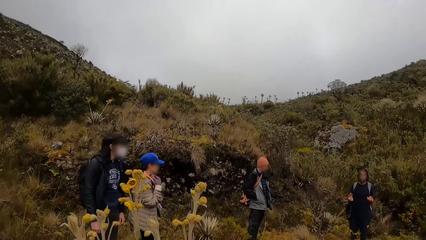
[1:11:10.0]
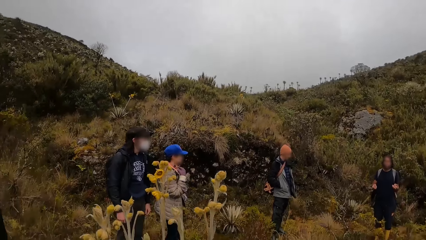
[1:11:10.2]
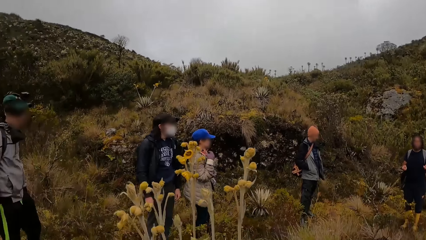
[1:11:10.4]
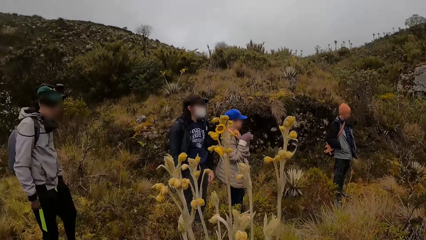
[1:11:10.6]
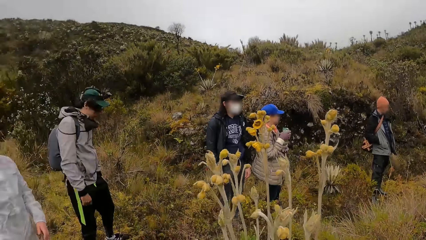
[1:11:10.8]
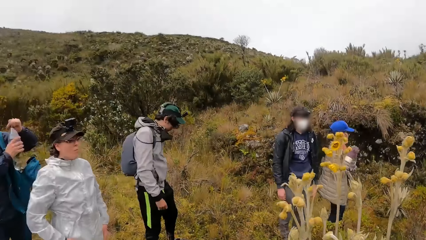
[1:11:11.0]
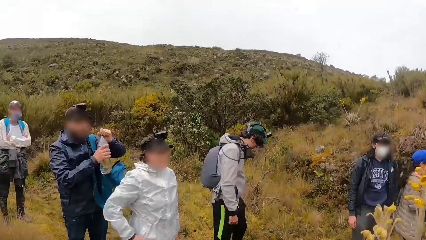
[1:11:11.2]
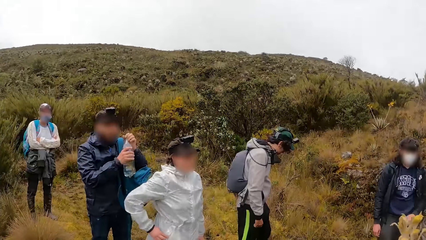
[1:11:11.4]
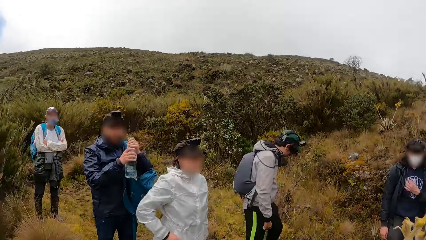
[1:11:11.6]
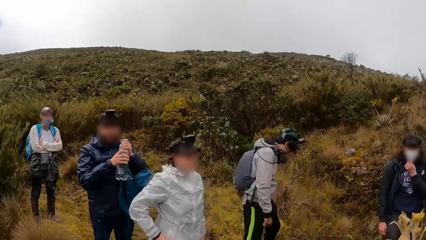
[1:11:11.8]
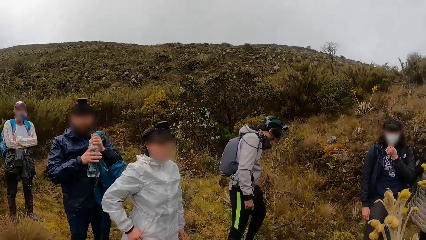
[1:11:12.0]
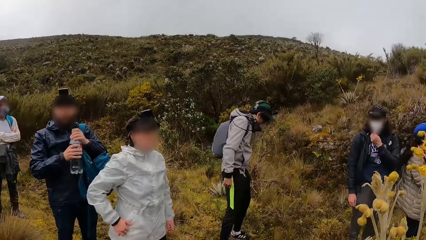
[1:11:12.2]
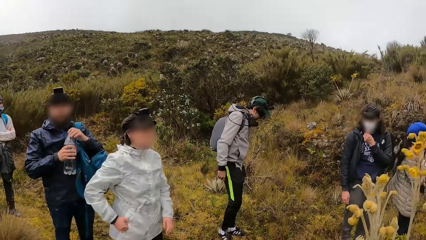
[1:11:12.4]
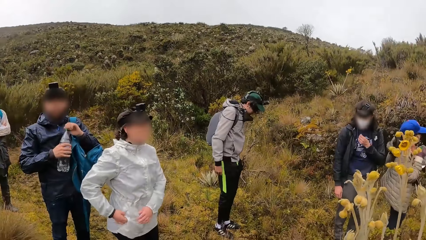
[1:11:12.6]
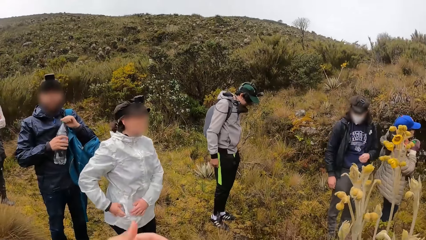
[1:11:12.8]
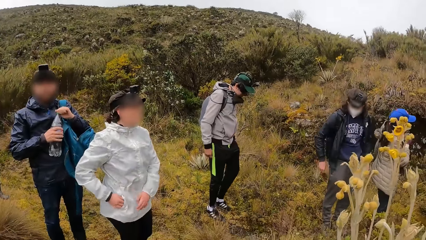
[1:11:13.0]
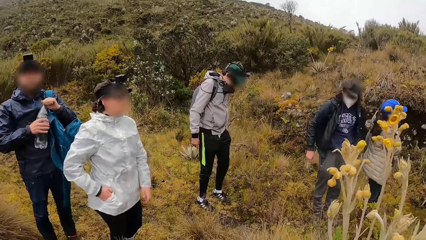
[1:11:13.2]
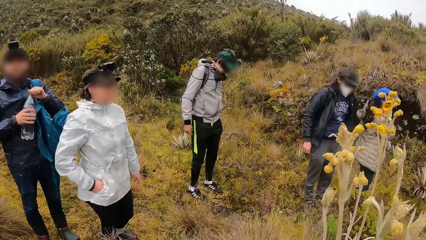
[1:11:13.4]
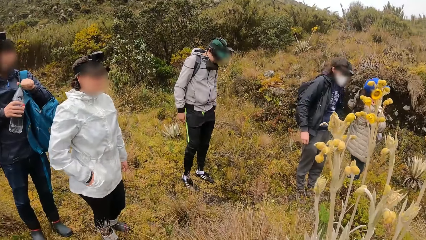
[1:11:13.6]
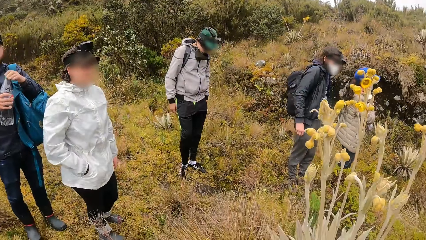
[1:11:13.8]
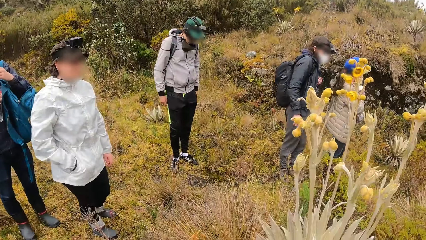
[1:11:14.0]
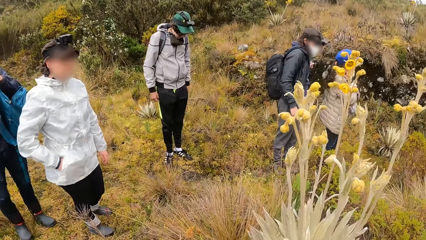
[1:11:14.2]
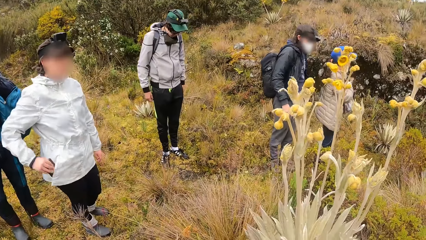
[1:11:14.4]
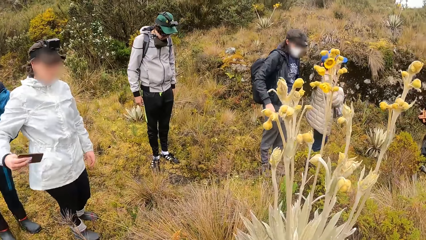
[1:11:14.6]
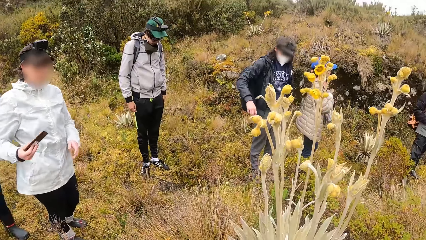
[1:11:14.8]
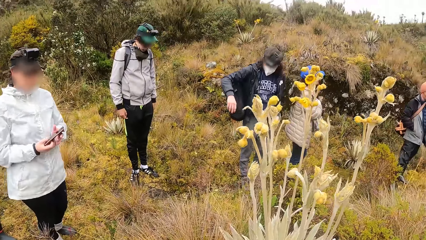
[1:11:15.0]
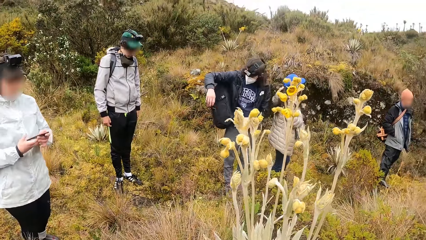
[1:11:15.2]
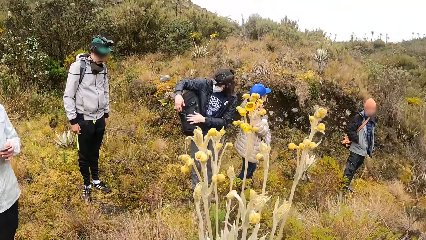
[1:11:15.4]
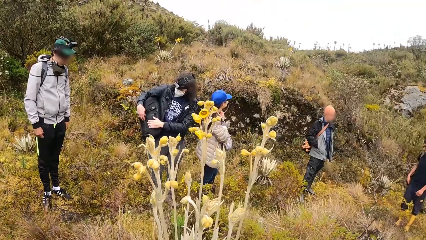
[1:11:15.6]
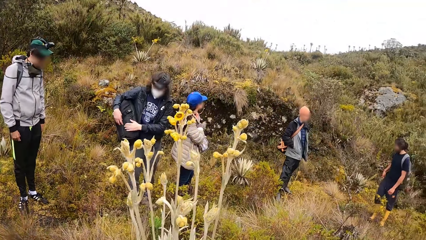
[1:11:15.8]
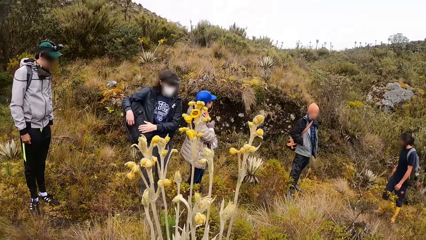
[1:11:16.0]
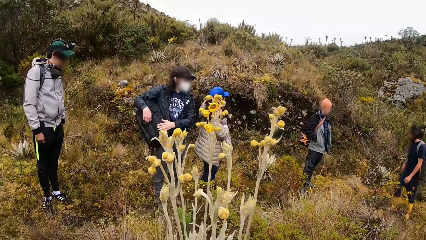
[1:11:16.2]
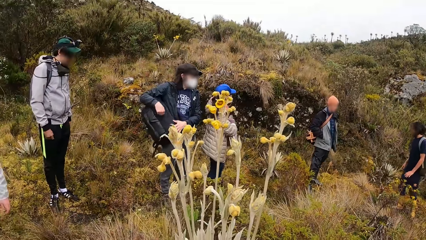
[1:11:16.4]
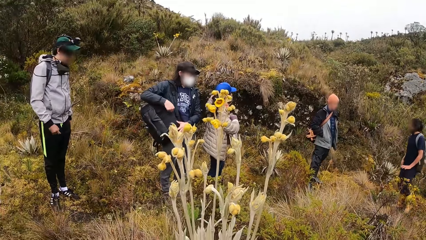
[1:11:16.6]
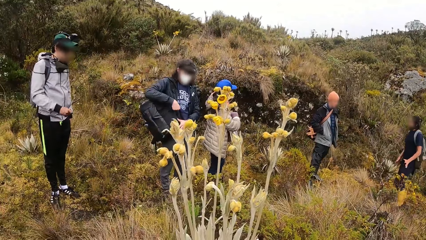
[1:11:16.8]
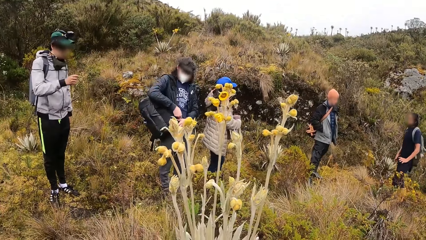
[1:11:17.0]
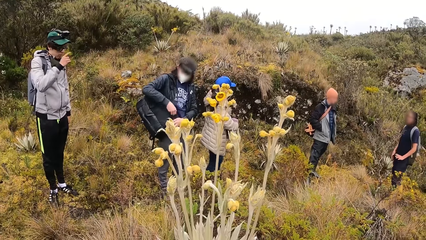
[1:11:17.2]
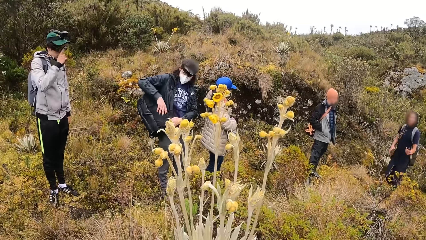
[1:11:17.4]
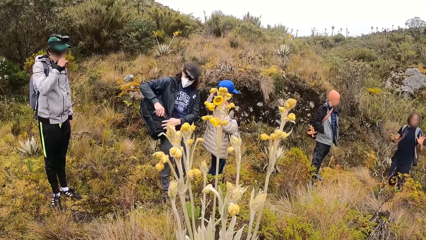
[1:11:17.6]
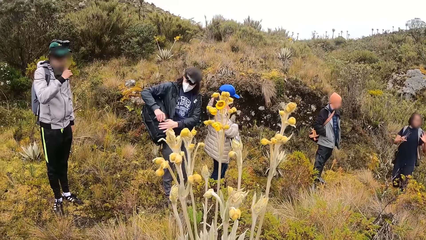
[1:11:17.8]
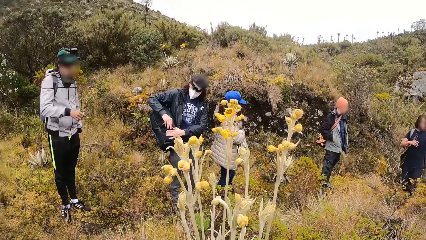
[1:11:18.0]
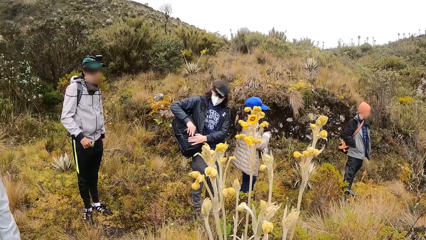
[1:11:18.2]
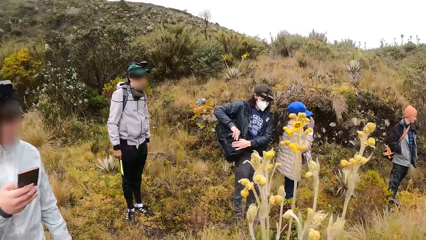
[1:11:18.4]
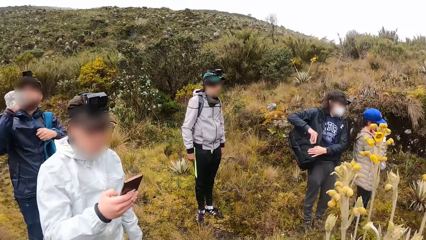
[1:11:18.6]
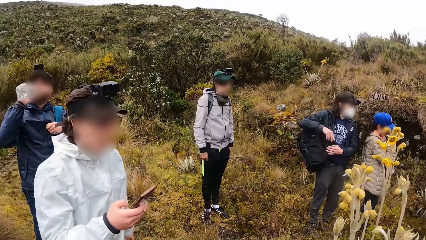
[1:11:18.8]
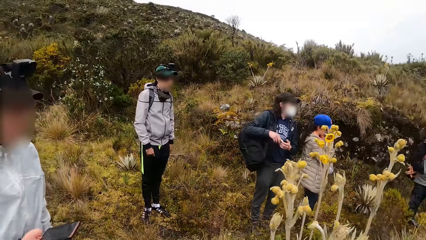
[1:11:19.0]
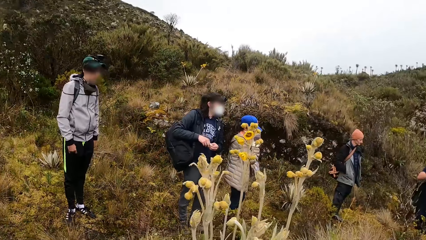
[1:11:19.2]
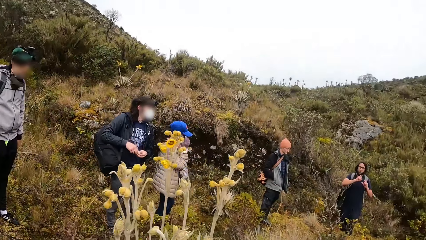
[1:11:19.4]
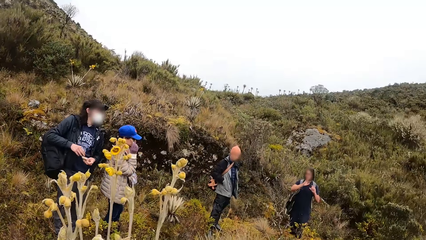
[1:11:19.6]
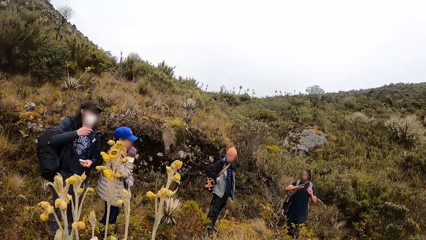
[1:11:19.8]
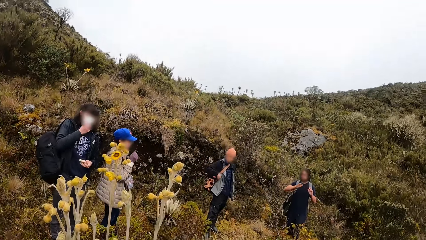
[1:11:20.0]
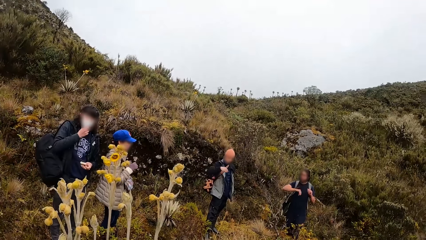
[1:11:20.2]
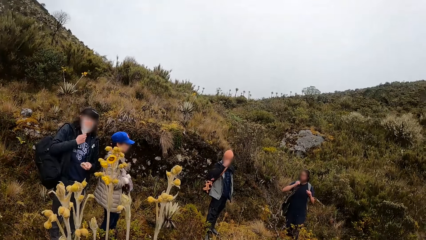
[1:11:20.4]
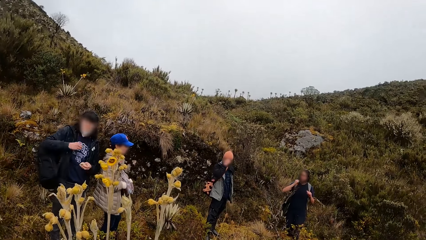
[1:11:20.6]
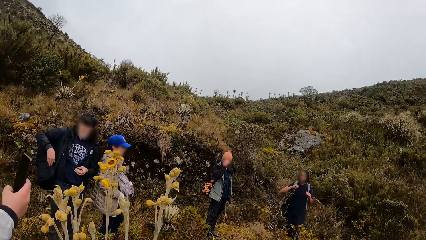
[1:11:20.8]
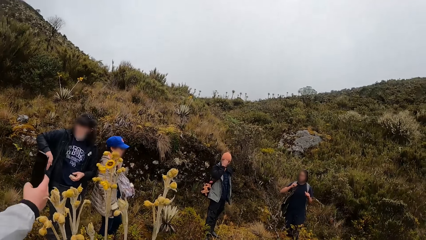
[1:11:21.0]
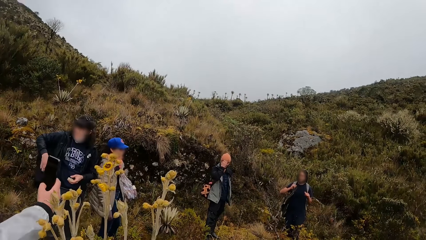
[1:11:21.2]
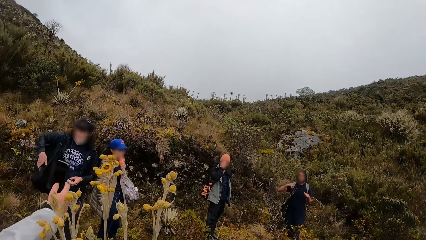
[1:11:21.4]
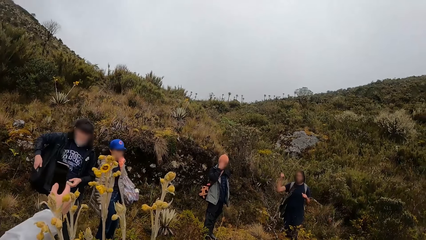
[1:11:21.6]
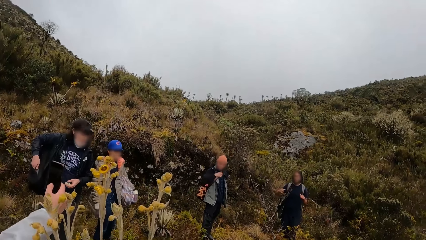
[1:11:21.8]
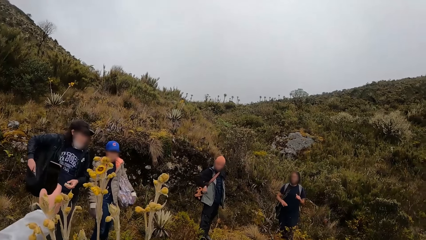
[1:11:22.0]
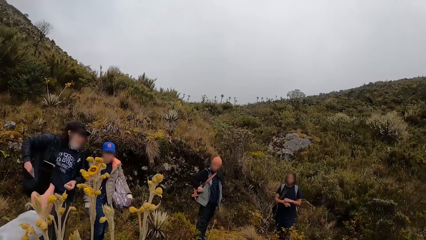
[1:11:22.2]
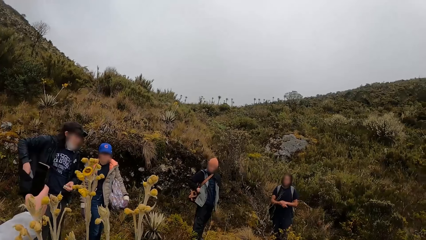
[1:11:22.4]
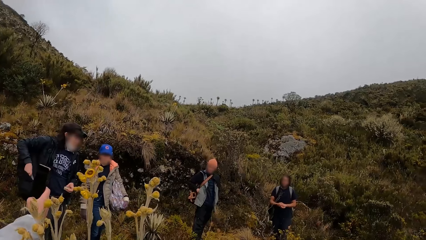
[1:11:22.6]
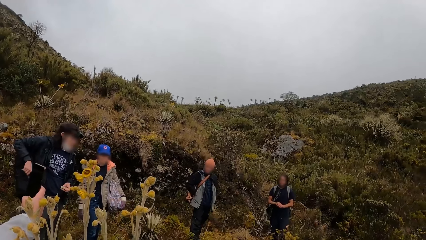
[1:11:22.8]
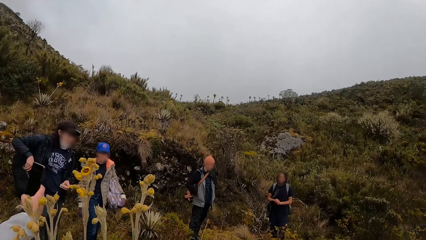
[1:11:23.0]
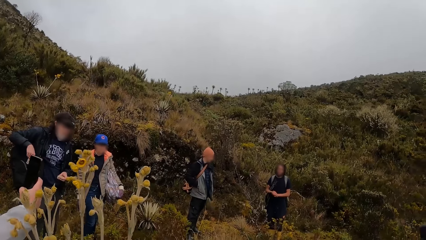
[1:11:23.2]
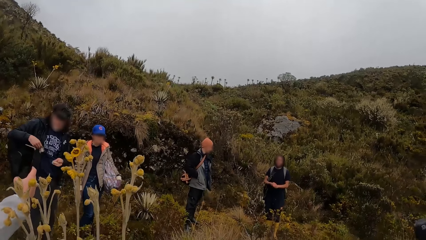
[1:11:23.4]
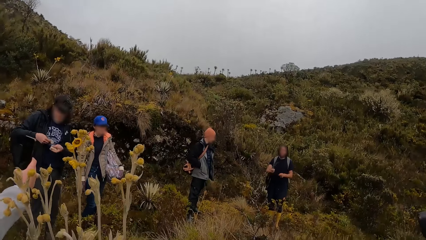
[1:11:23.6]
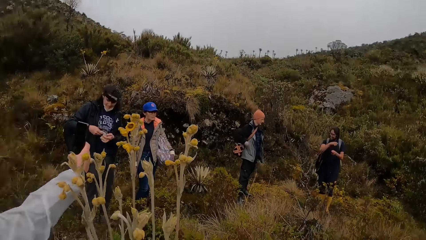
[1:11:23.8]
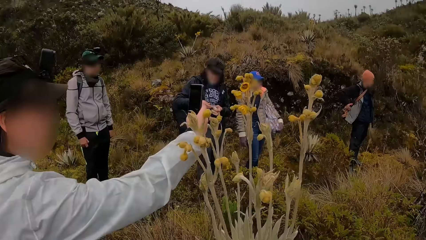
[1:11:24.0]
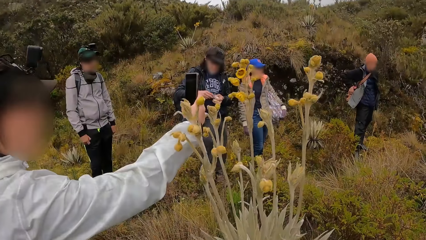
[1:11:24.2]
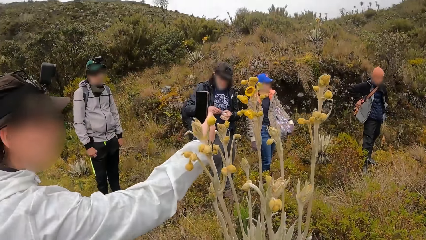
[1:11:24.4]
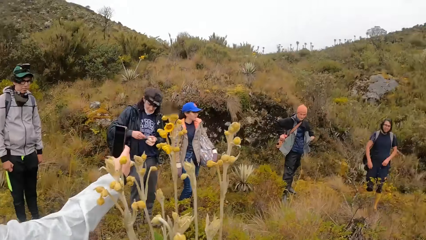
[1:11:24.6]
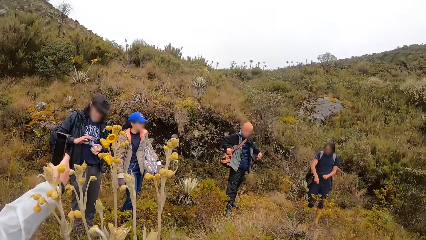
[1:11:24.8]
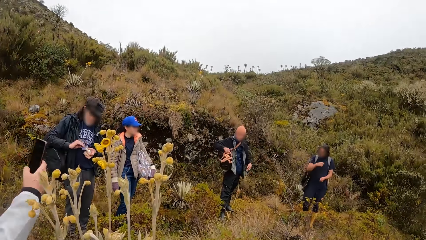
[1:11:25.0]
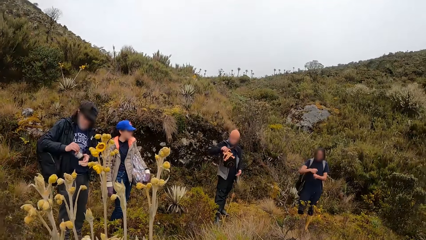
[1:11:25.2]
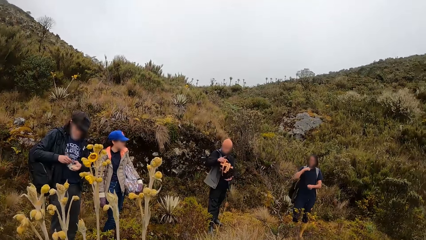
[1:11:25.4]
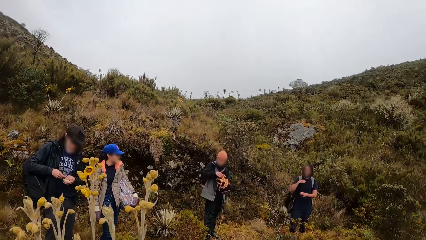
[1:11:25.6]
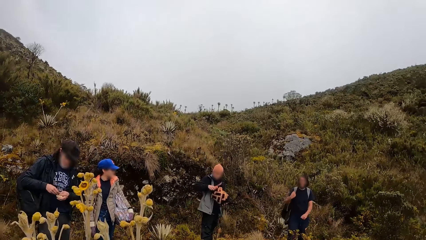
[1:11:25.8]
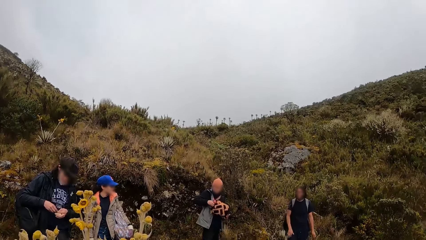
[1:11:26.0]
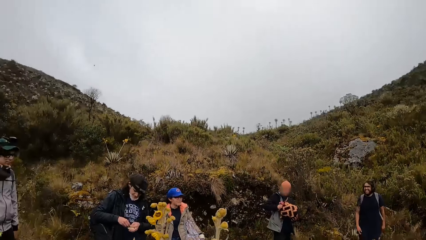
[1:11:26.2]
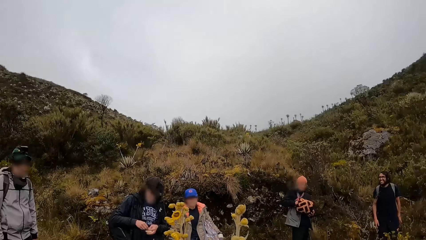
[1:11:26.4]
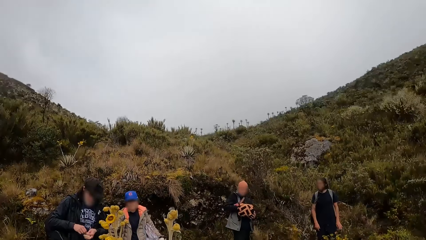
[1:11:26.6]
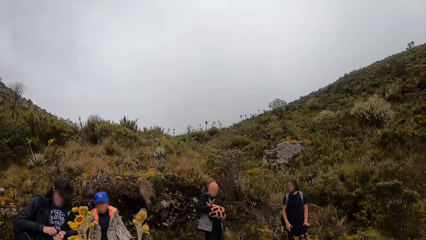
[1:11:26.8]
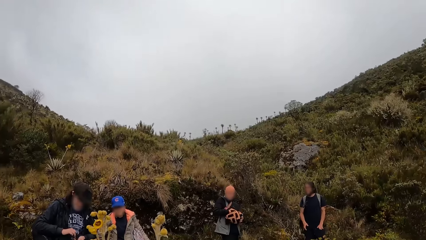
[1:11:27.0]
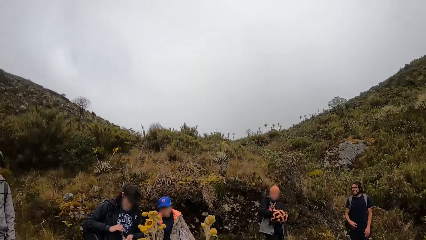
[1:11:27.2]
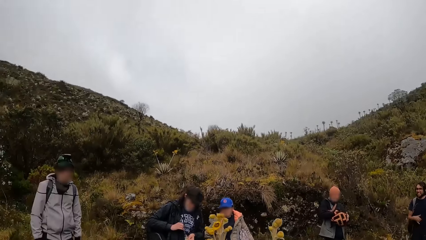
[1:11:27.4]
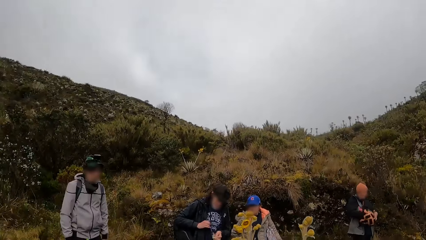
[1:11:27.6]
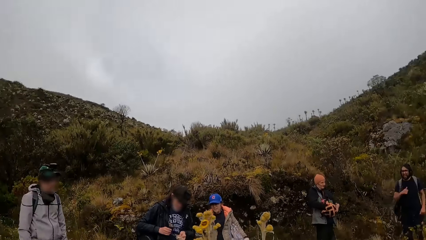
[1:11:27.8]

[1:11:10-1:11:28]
The camera wearer looks at the team. A man unscrews a cover from a bottle of water in his right hand with his left hand and holds the bottle of water with both hands. Another man adjusts his mask on his face with his left hand. The first man unscrews the cover from the bottle of water in his right hand with his left hand. A woman puts the bottle of water inside the bag with her gloved right hand. Another woman removes a phone from her right hoodie pocket with her right hand and holds the phone with both hands. The second man unzips his bag on his right shoulder with both hands. The camera wearer looks at the team. The first woman zips the bag with her gloved right hand. A third man adjusts his glasses on his face with his right hand. The second woman operates the phone with her right hand. The first woman adjusts her glasses on her face with her gloved right hand. The second man removes bread from the bag with his right hand. The first man drinks from the bottle of water in his right hand. The second man passes the bread from his right hand to his left hand and adjusts his mask on his face with his right hand. A fourth man converses with the team. A fifth man adjusts his cap on his forehead with his right hand. The fourth man converses with the team. The second man removes the bread from the bag with his right hand. The fifth man removes his right hand from his right jacket pocket. The fifth man passes a bag from his right hand to his left hand. The camera wearer looks at the fourth man. The fifth man puts his right hand inside the bag in his left hand.
